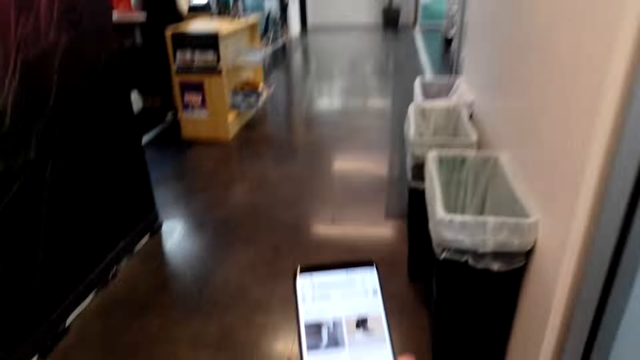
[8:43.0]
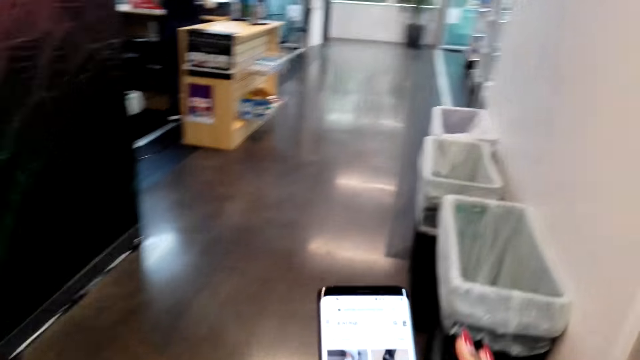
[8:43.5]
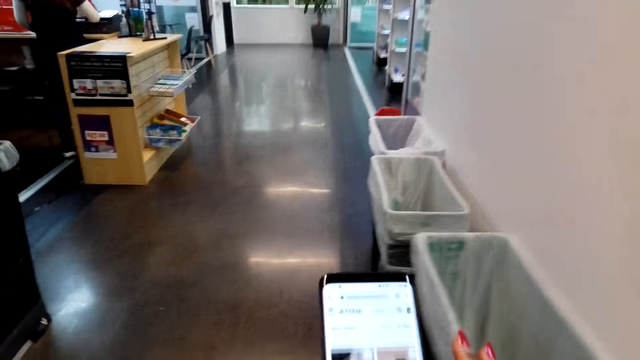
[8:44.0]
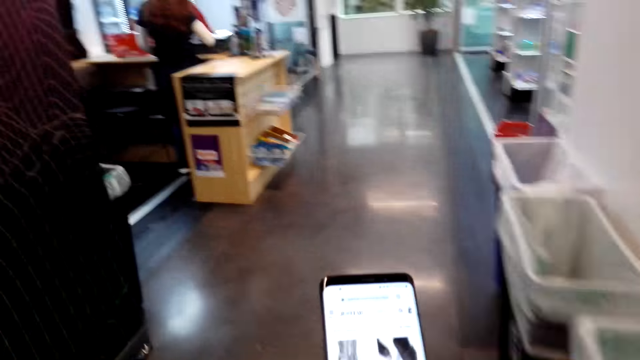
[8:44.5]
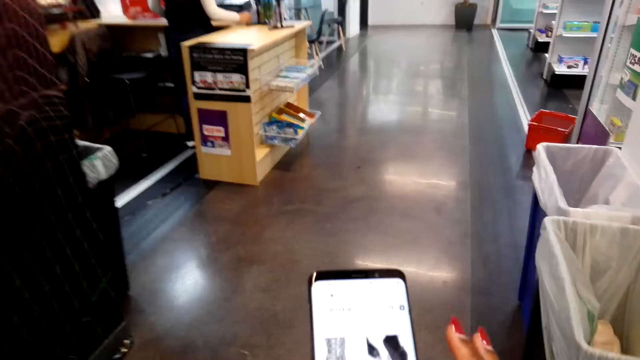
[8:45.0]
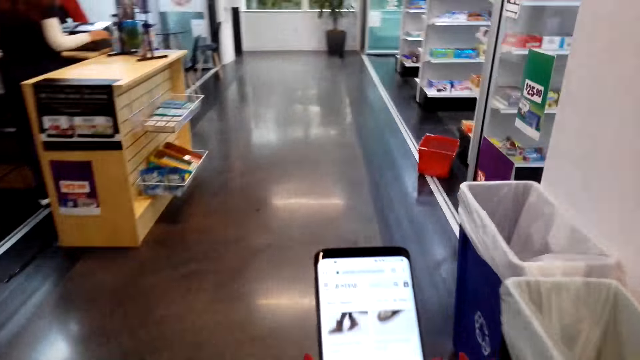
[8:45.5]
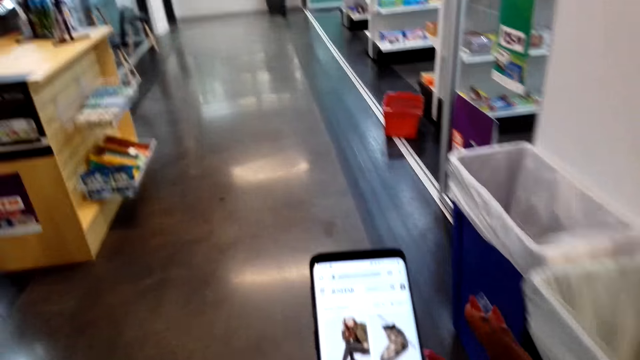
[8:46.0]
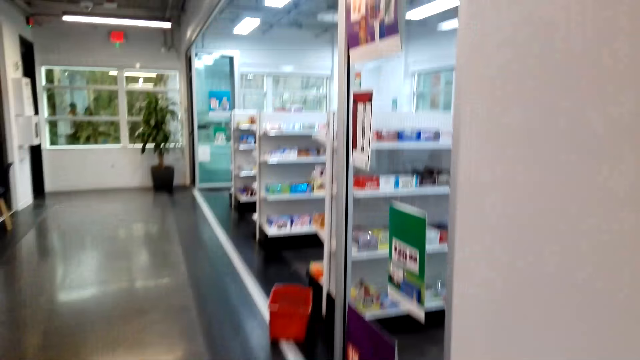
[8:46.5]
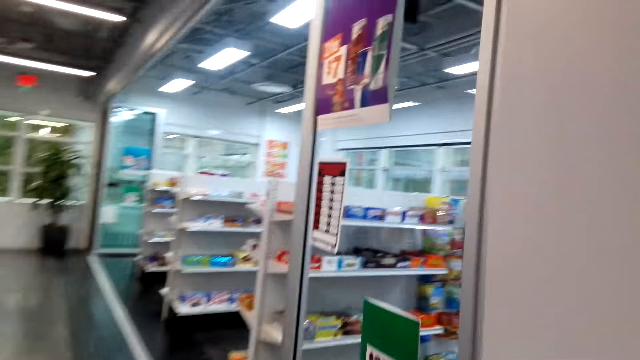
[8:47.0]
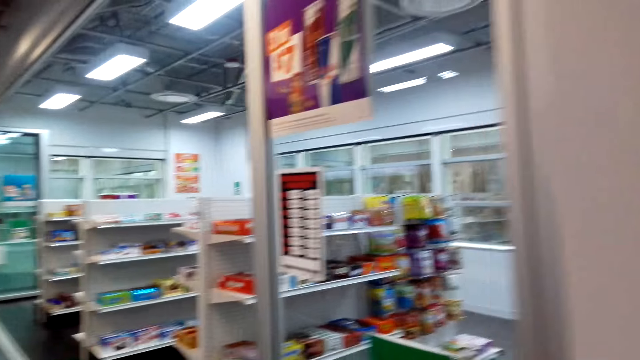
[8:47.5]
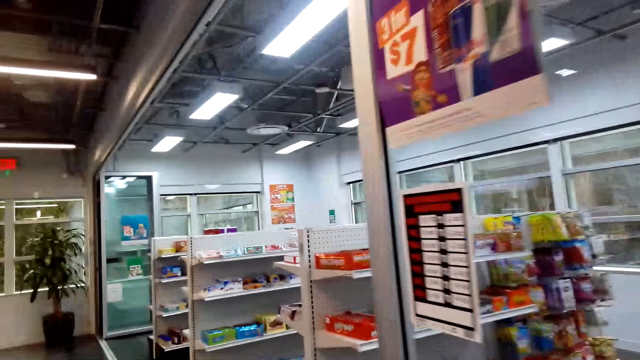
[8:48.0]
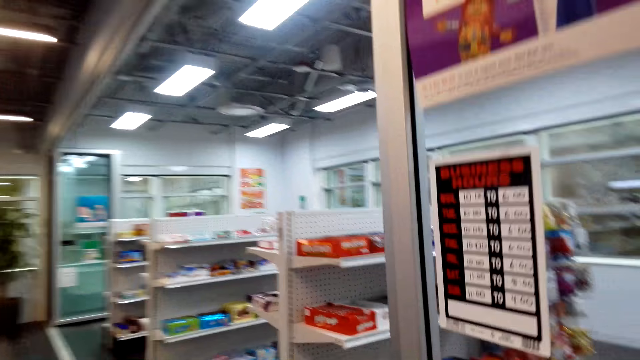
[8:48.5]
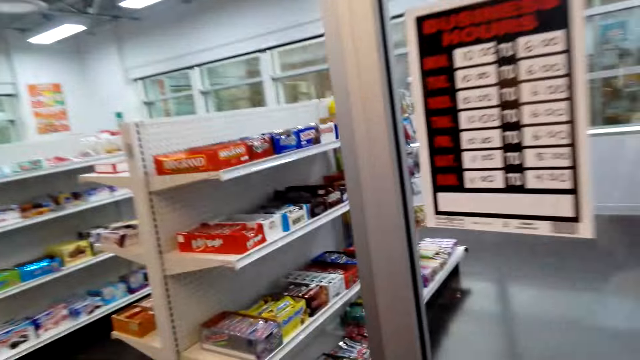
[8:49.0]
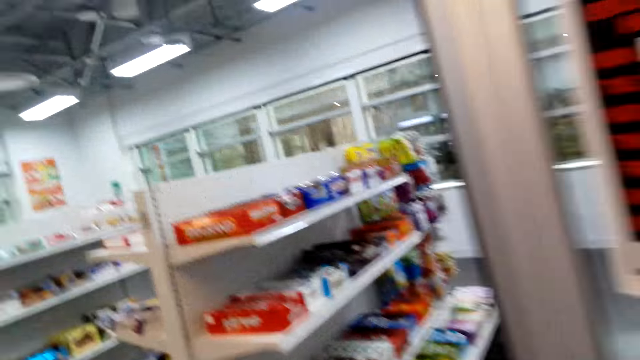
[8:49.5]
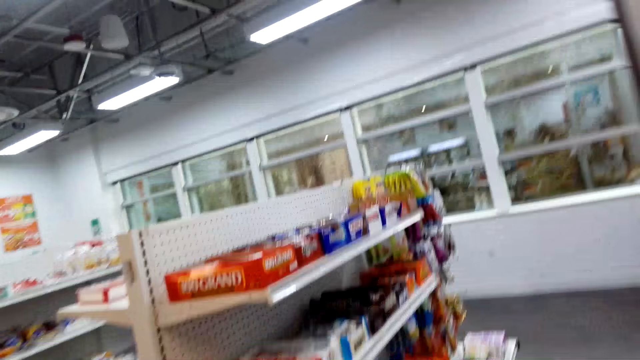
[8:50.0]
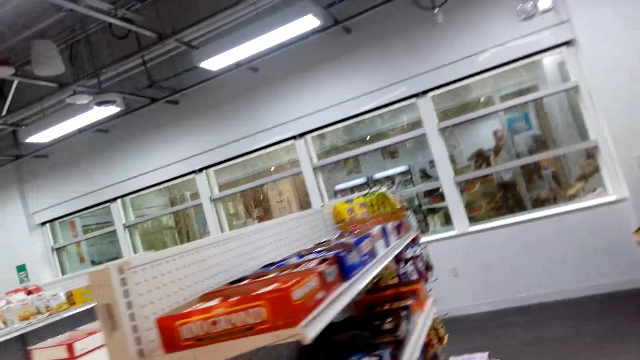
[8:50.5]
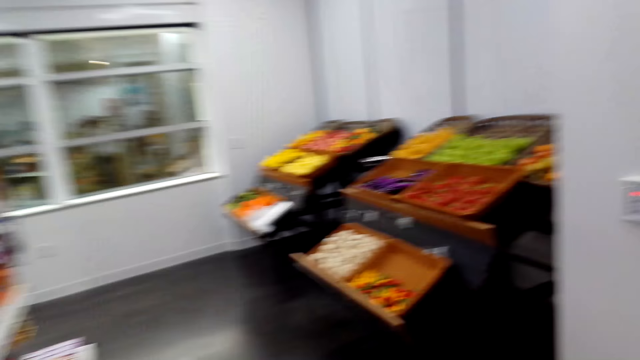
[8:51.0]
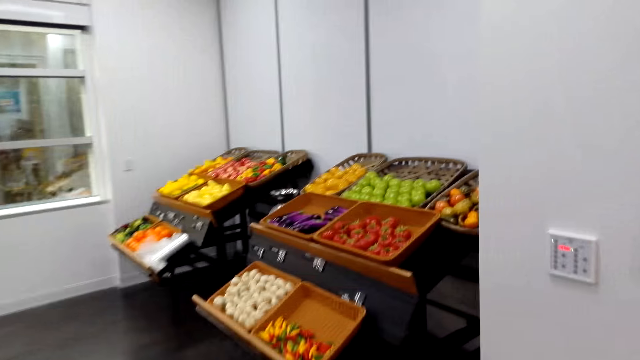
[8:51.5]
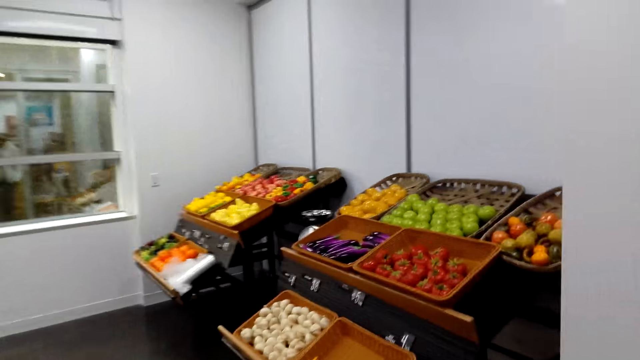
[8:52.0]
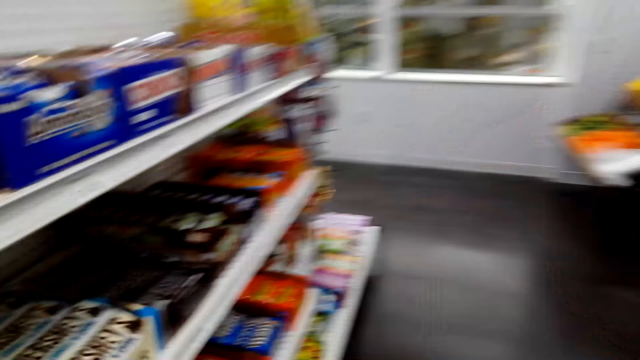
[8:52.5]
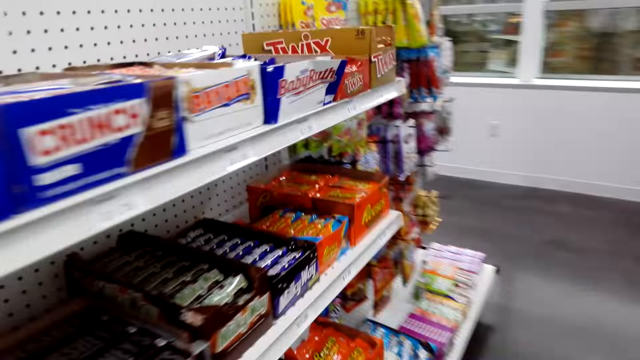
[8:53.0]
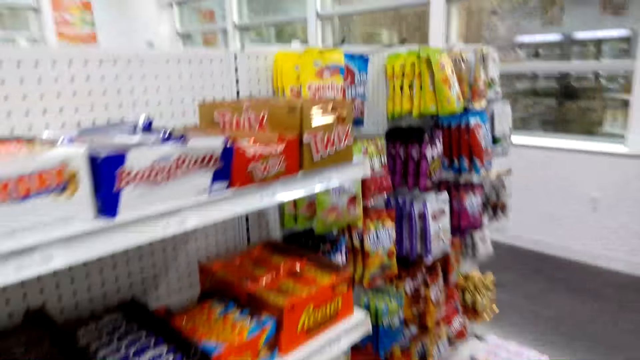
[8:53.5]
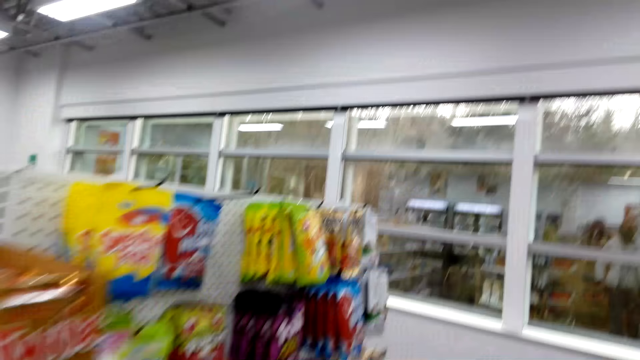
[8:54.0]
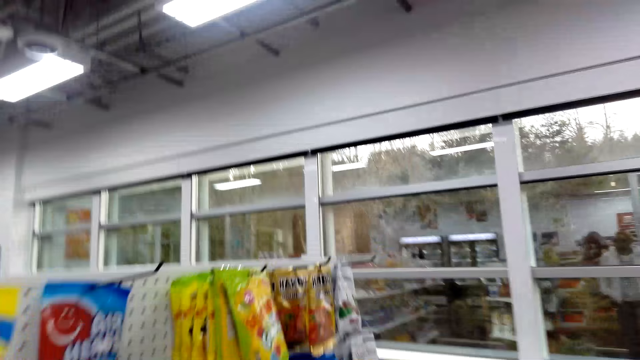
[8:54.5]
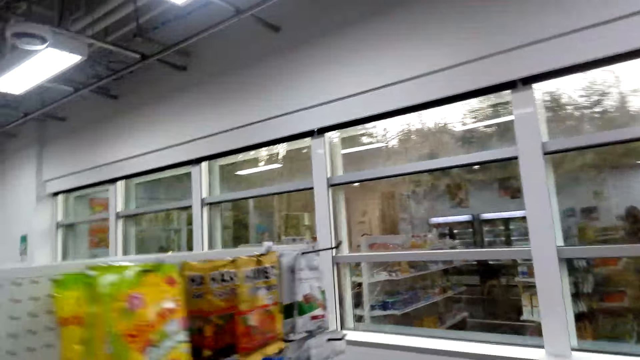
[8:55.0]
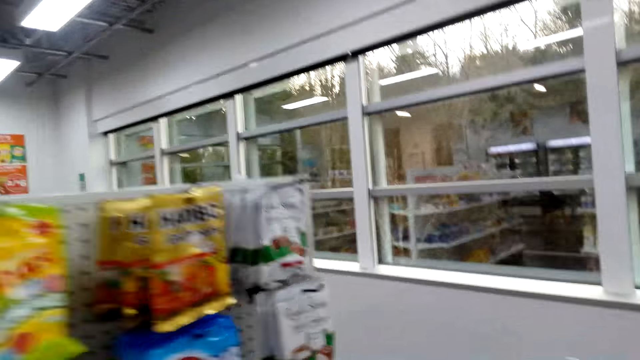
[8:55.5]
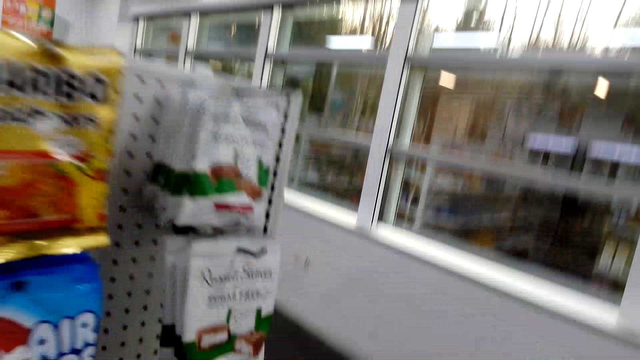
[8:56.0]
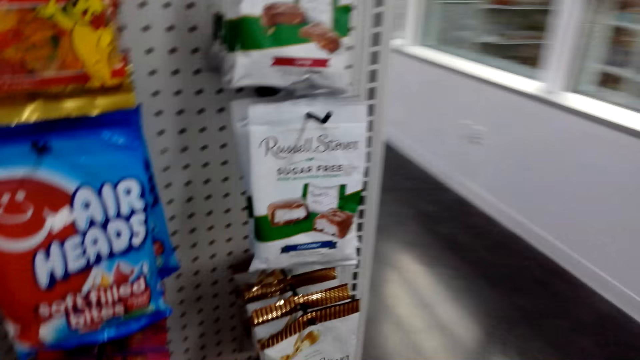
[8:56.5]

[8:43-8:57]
The camera wearer walks around and scrolls a phone. They walk around. They enter the mall. They move around.

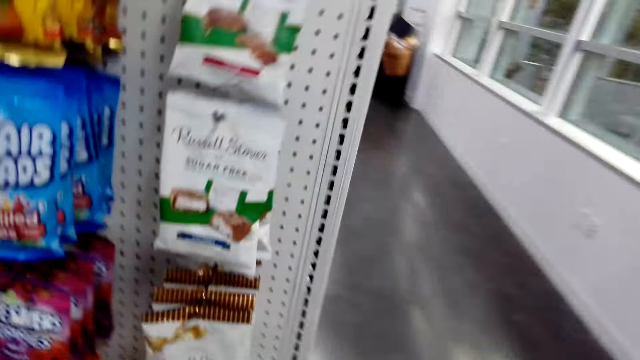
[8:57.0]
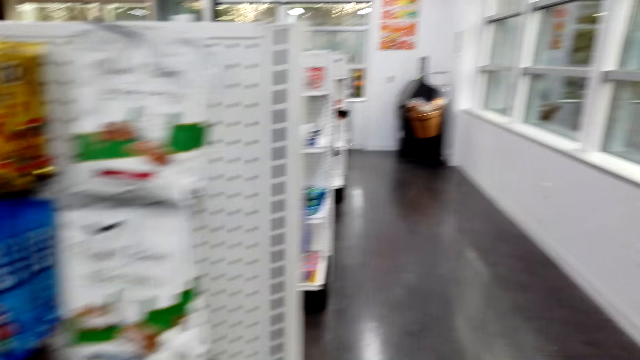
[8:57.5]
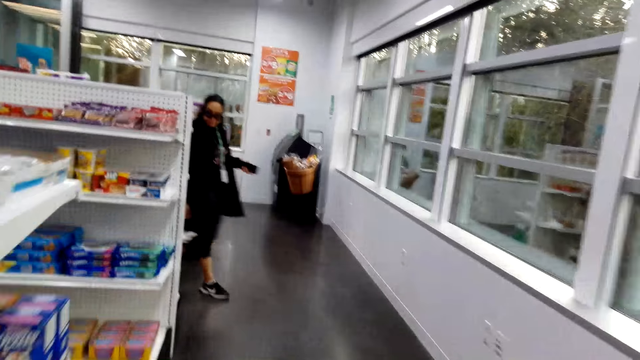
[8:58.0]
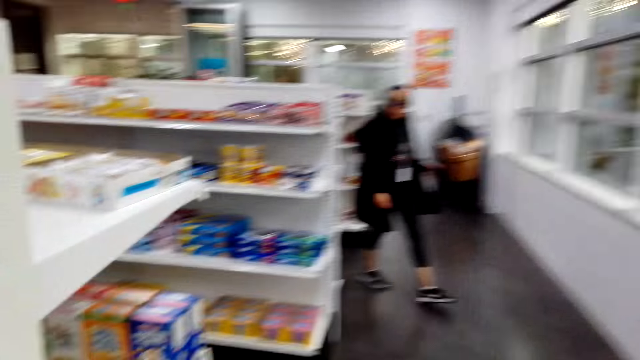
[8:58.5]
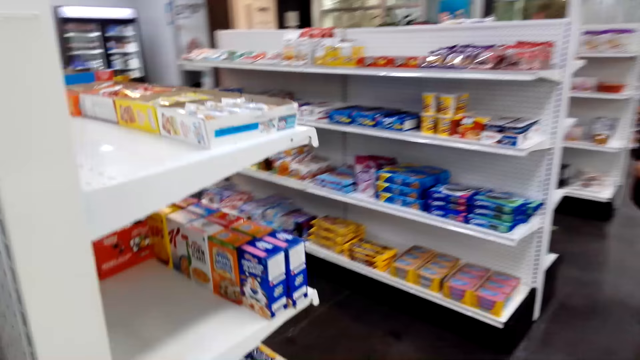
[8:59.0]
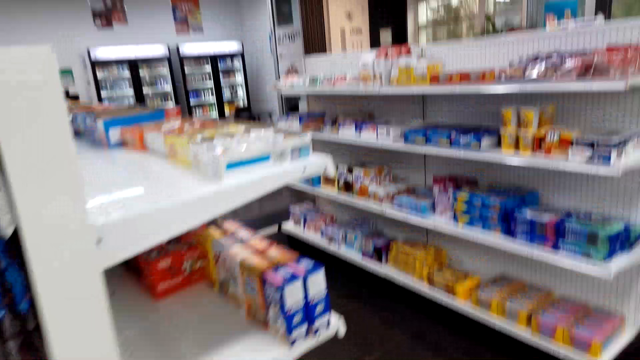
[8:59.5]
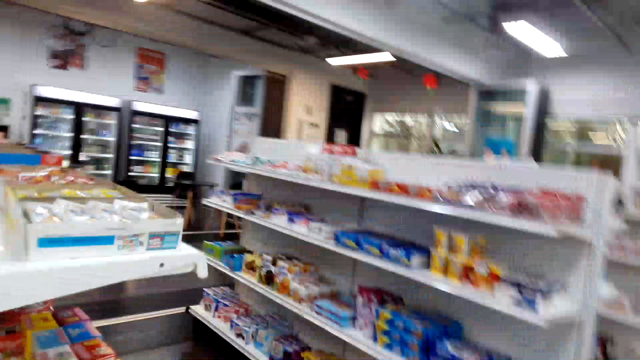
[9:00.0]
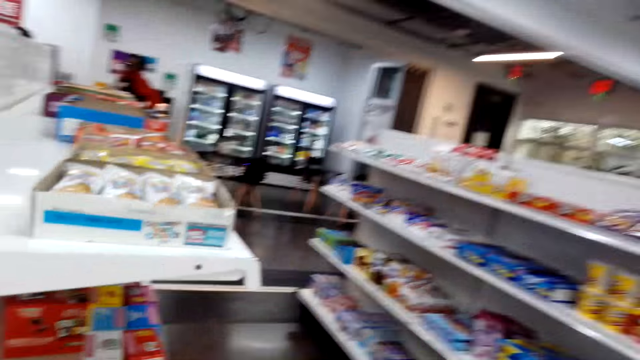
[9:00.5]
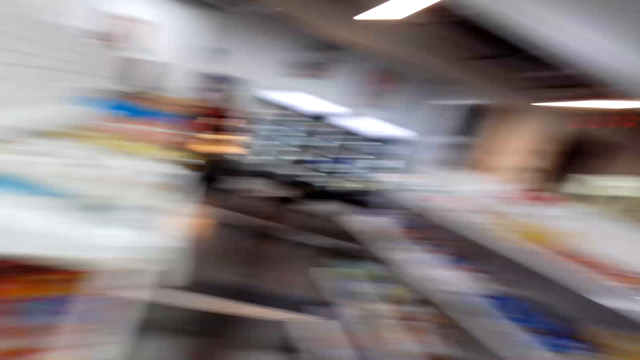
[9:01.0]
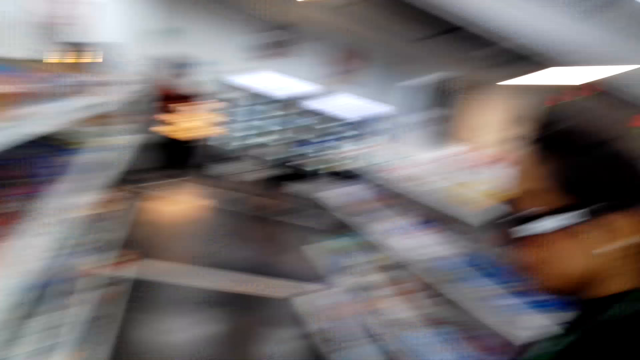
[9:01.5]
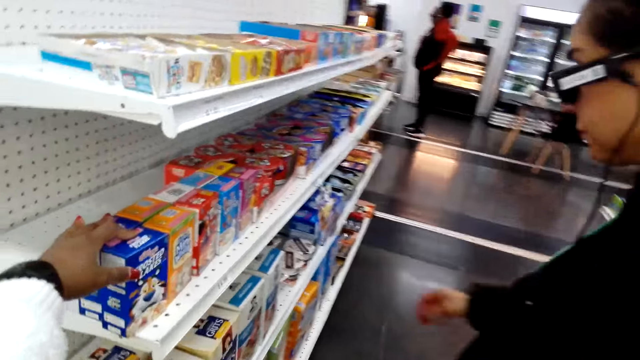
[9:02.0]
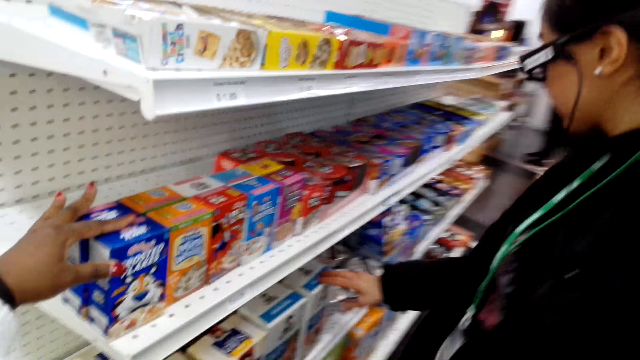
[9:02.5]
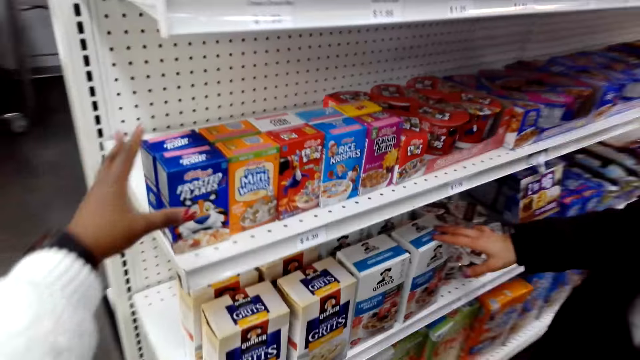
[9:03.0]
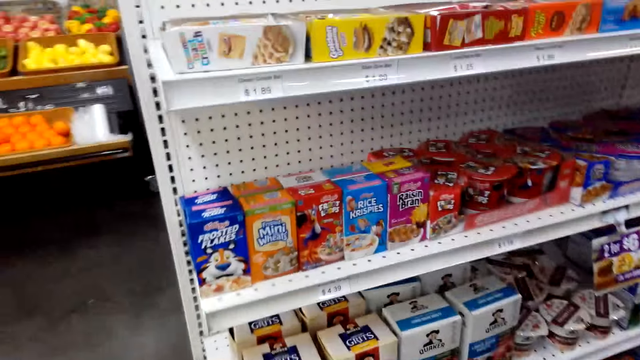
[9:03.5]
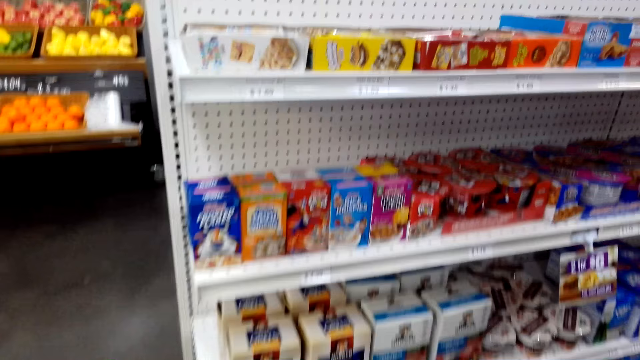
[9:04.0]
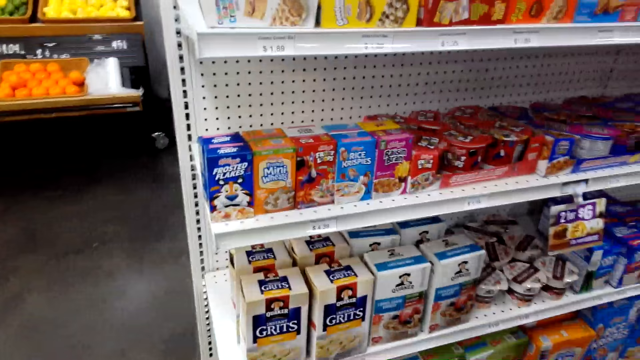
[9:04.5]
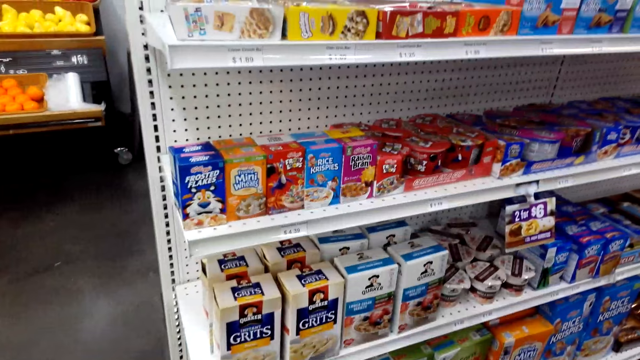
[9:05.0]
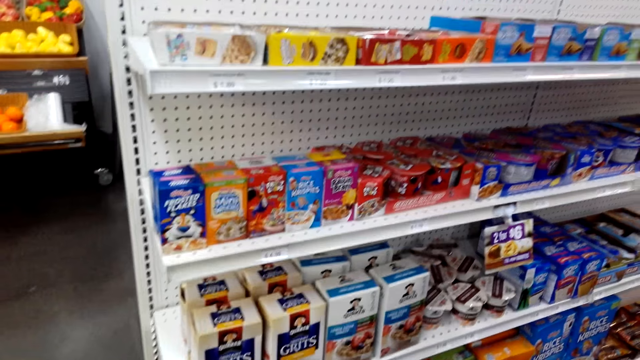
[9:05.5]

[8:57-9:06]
The camera wearer touches a milk. A woman moves around.
